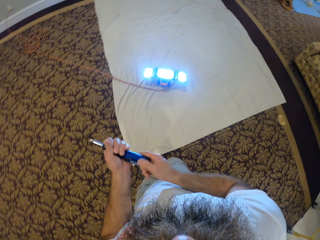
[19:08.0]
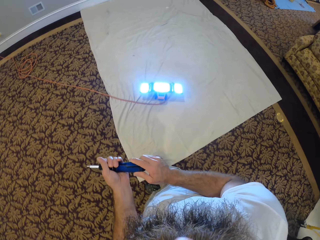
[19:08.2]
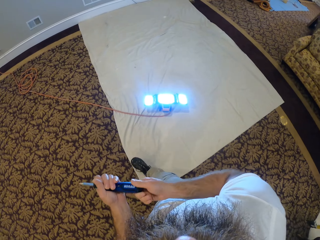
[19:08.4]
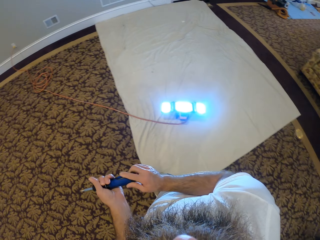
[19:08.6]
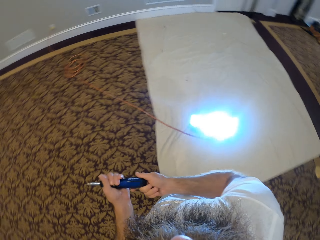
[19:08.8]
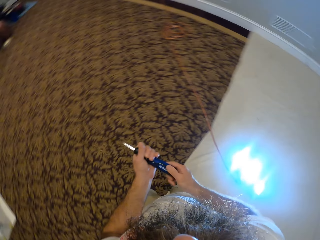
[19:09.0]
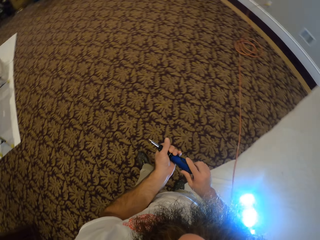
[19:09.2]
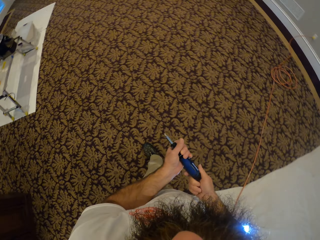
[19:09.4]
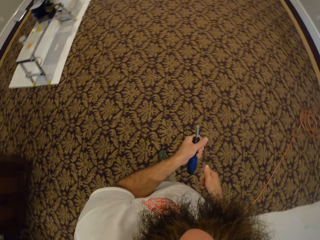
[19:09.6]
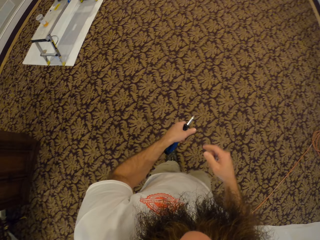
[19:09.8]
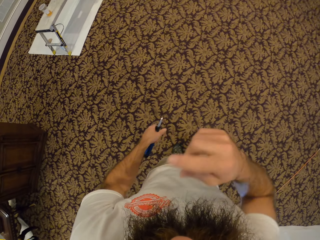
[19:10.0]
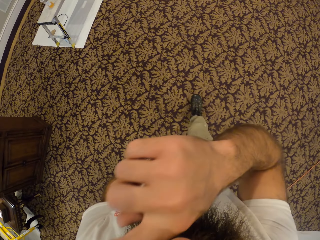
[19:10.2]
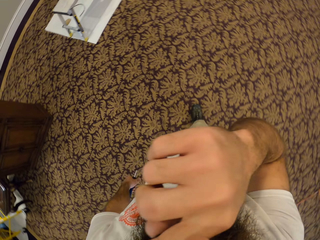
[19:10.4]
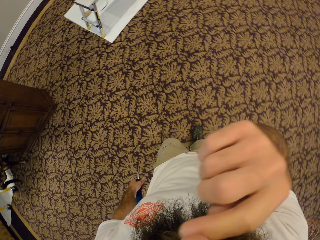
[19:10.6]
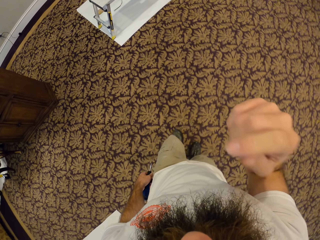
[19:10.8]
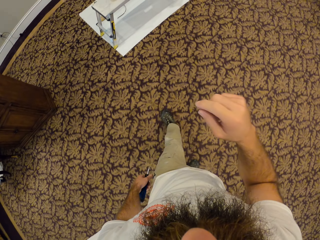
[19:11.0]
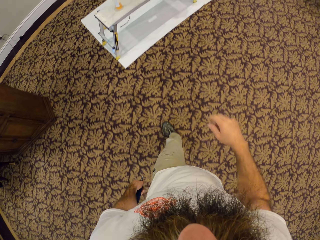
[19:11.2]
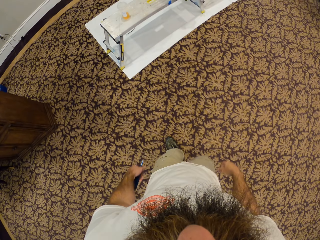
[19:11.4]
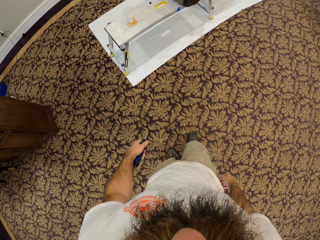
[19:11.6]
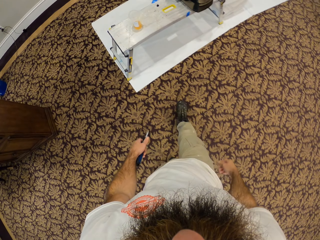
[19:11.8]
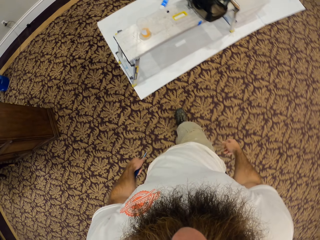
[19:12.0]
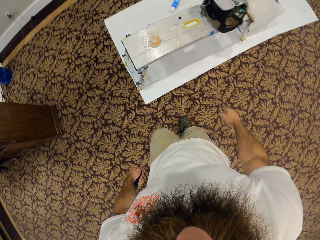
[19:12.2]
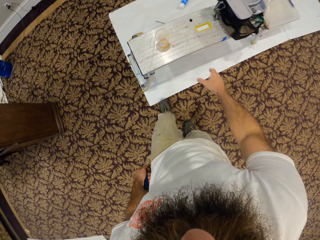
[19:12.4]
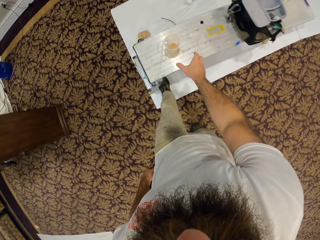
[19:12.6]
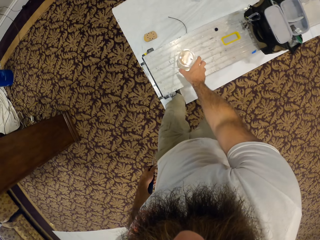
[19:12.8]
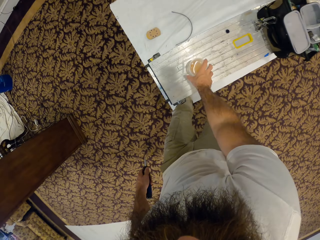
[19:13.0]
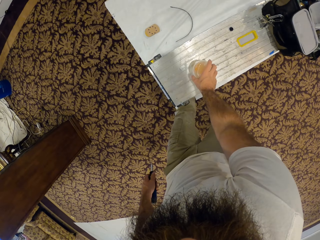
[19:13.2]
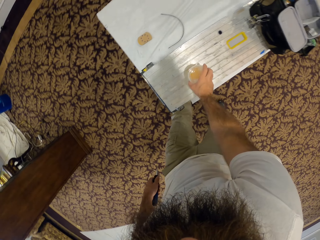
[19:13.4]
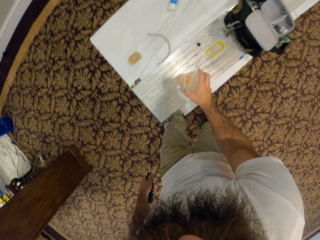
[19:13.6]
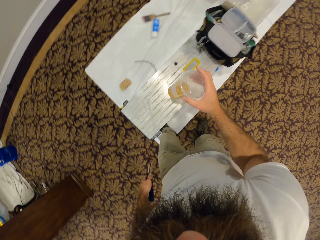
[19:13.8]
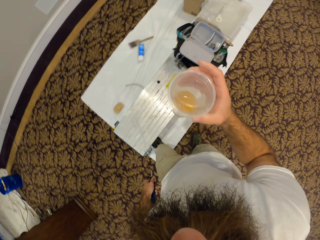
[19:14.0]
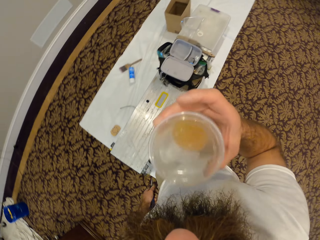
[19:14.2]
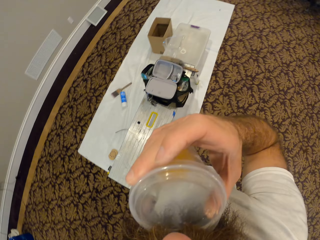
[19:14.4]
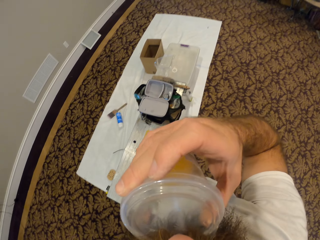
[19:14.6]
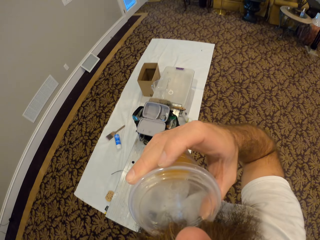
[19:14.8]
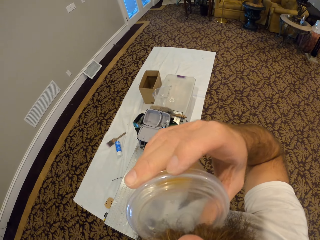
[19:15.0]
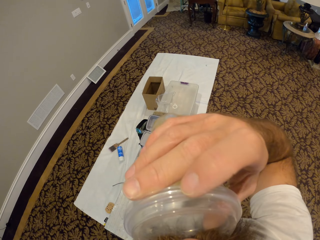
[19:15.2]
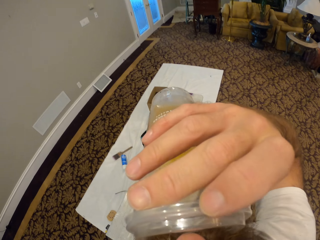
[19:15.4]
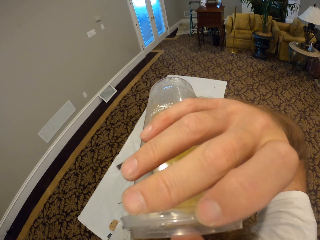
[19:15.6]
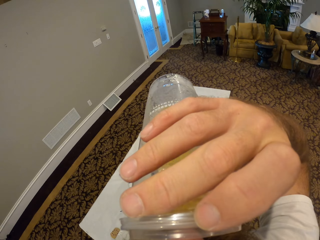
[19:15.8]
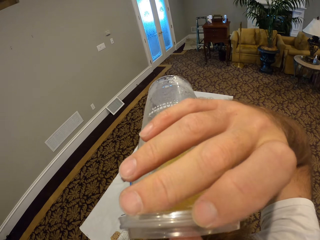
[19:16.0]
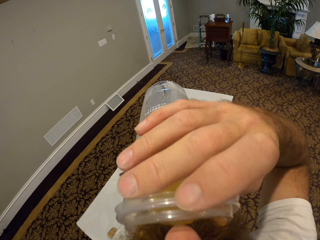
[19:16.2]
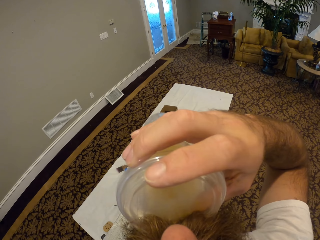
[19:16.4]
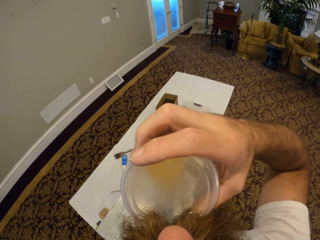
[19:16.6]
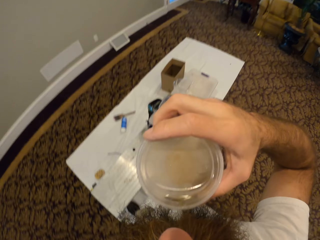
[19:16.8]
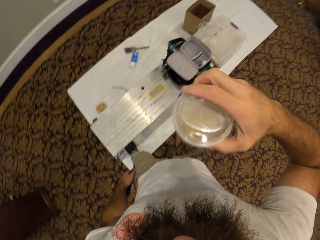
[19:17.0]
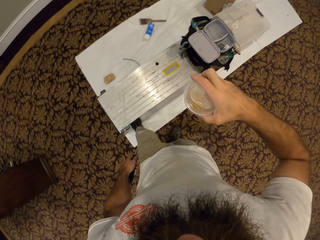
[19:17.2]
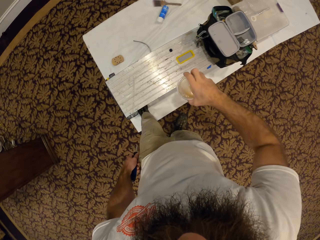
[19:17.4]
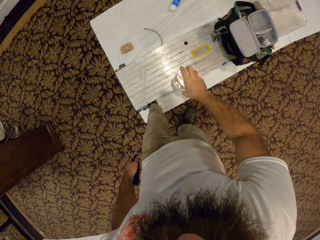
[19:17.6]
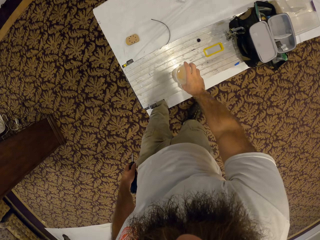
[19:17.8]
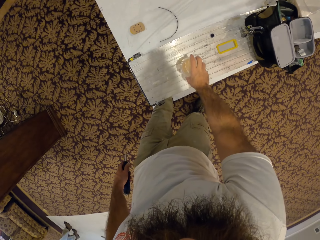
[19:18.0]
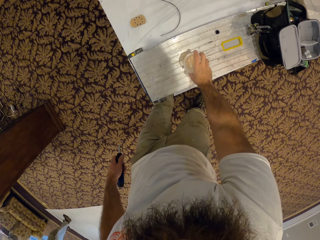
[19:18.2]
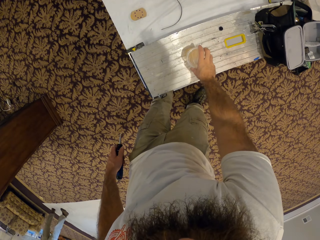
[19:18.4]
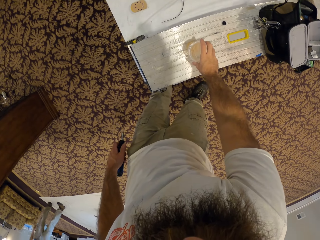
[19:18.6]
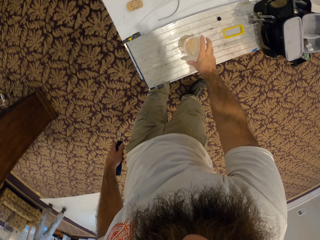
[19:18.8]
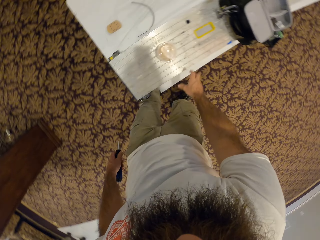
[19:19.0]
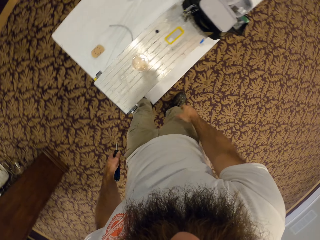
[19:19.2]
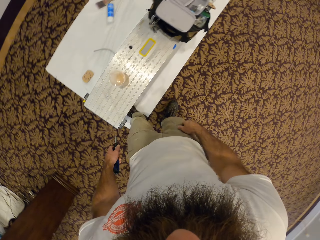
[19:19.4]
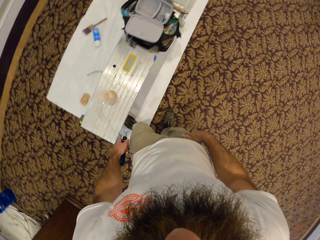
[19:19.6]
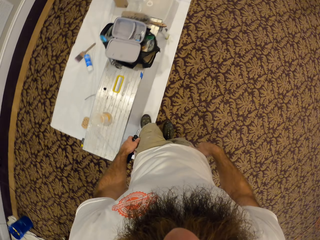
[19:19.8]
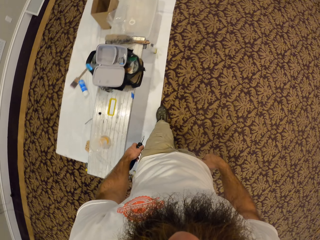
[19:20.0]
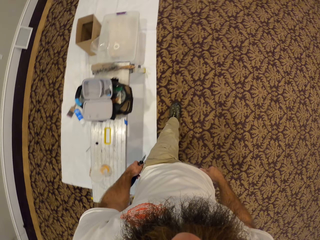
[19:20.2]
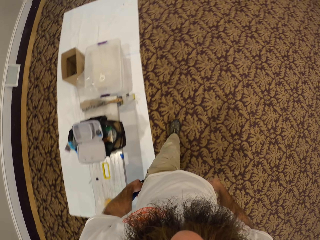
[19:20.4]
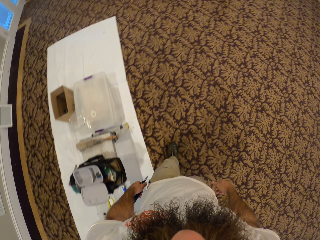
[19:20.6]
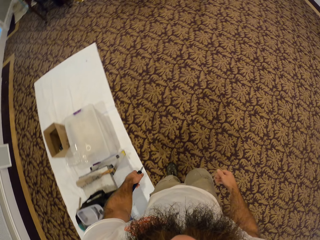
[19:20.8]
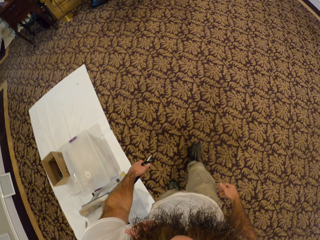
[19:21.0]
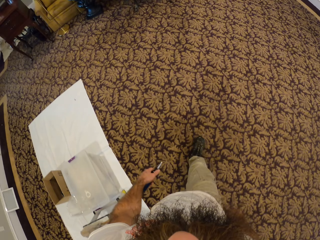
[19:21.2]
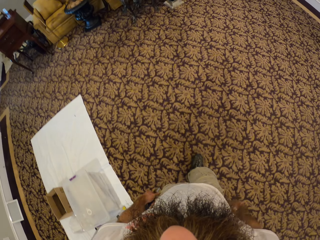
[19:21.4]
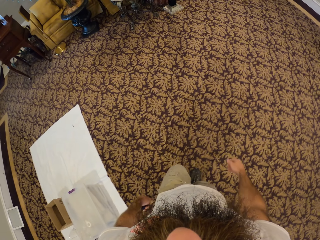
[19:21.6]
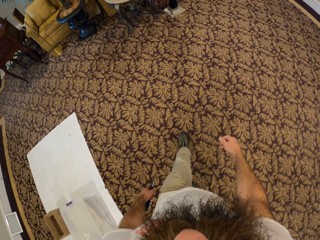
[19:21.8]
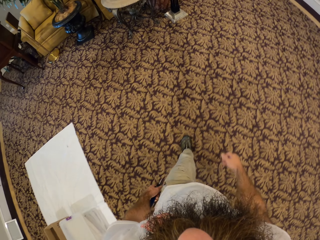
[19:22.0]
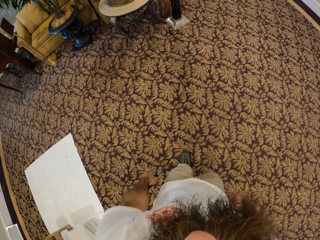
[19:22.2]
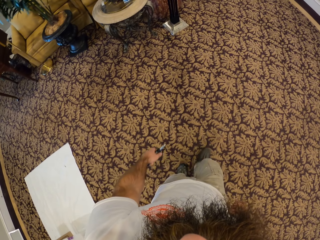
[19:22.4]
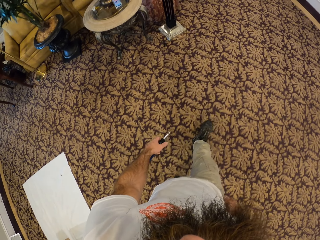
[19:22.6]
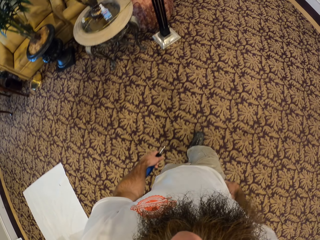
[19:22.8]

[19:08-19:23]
The camera wearer plays with the screwdriver. He rolls the screwdriver in his hands. He touches his face with his right hand. He wipes the face. He walks around the room. He carries a cup from the table with his right hand. He drinks from the cup in his right hand. He drops the cup on the table. He walks around the room.

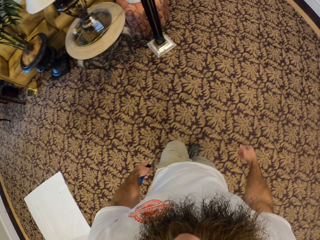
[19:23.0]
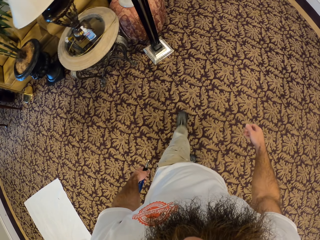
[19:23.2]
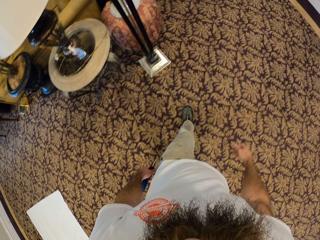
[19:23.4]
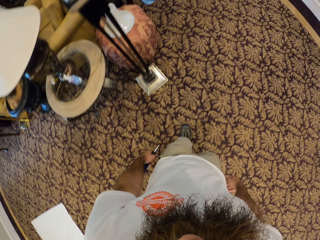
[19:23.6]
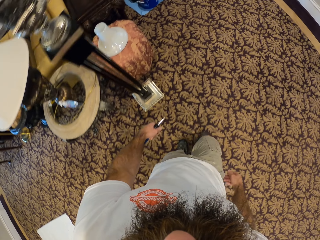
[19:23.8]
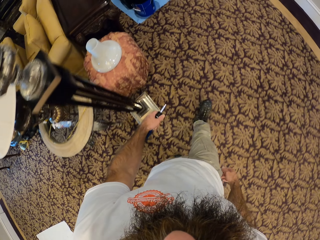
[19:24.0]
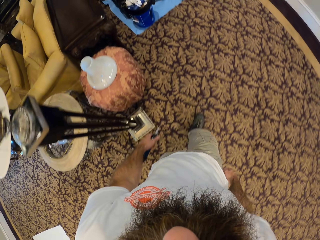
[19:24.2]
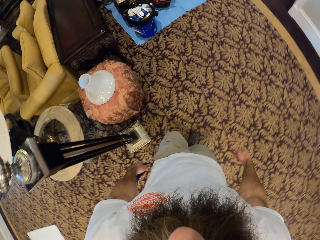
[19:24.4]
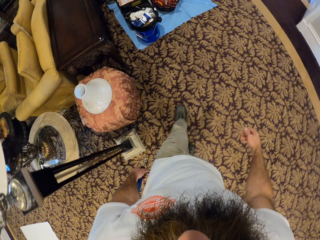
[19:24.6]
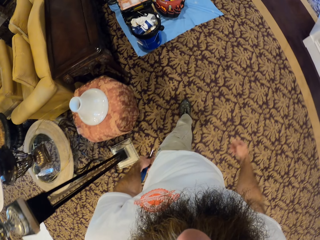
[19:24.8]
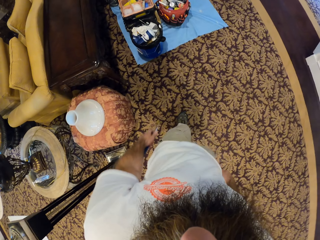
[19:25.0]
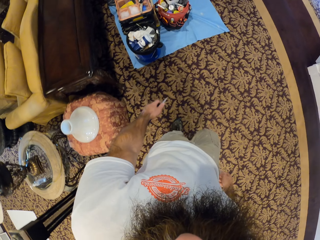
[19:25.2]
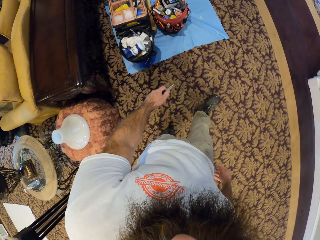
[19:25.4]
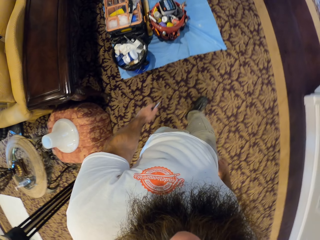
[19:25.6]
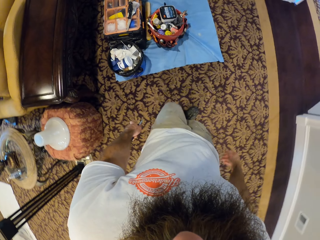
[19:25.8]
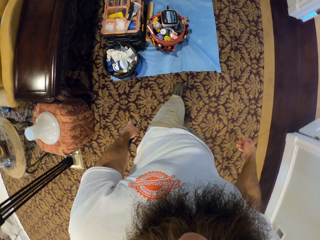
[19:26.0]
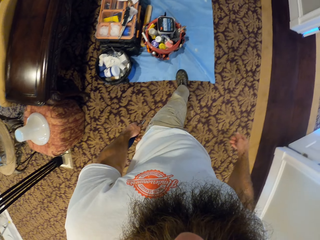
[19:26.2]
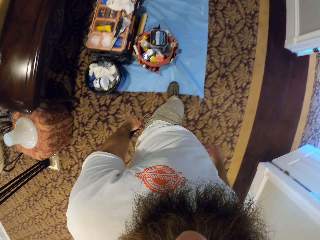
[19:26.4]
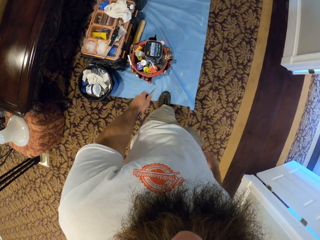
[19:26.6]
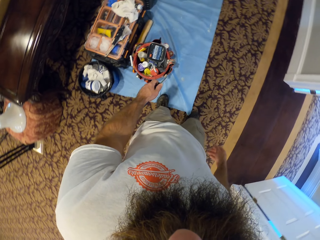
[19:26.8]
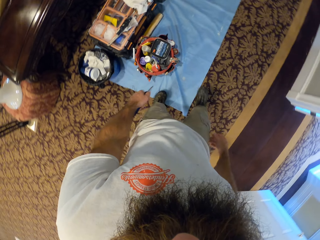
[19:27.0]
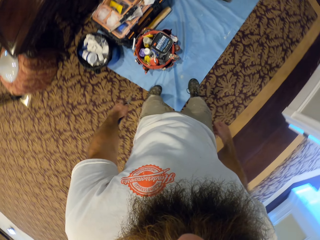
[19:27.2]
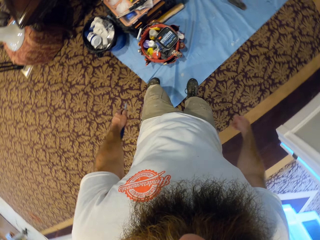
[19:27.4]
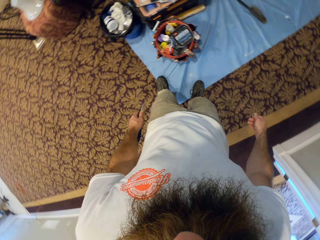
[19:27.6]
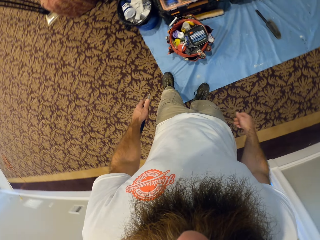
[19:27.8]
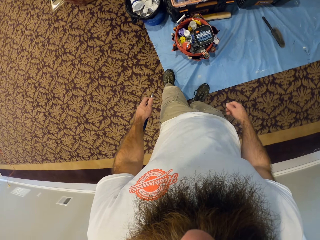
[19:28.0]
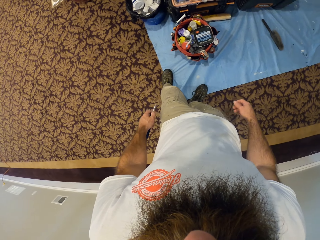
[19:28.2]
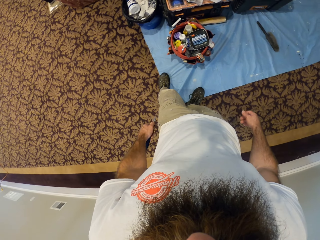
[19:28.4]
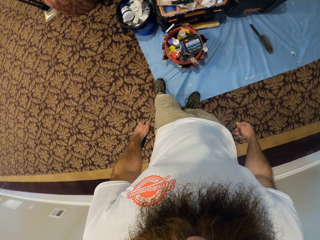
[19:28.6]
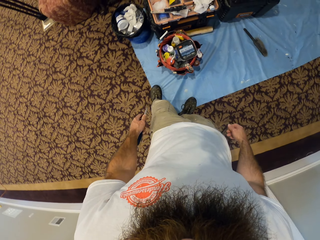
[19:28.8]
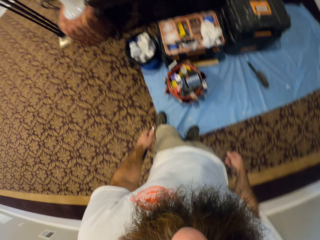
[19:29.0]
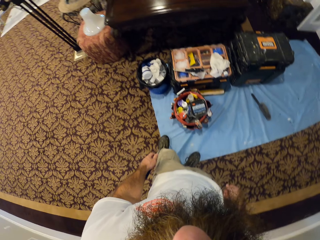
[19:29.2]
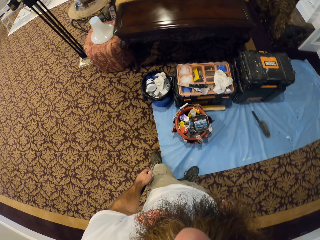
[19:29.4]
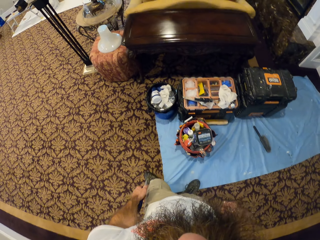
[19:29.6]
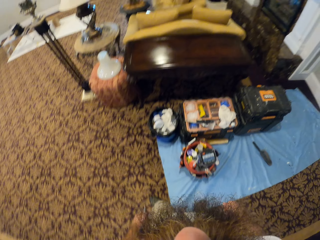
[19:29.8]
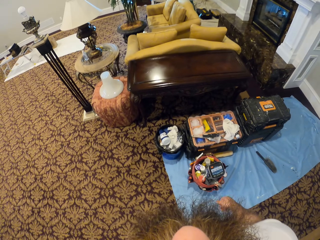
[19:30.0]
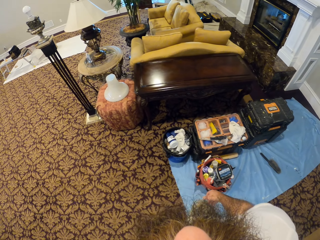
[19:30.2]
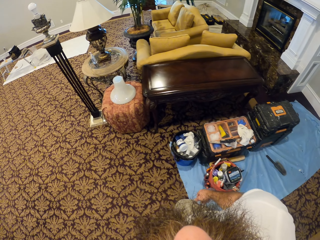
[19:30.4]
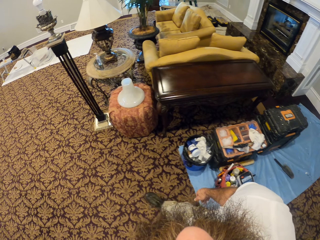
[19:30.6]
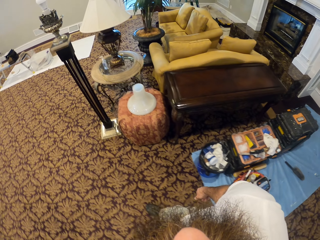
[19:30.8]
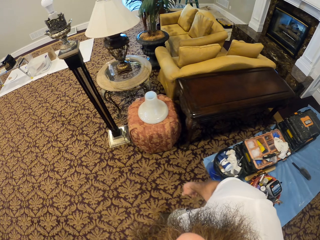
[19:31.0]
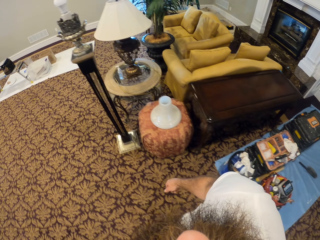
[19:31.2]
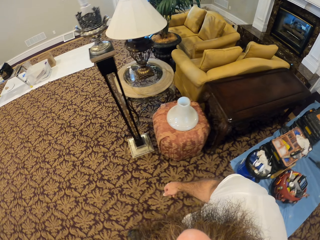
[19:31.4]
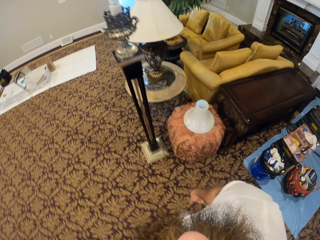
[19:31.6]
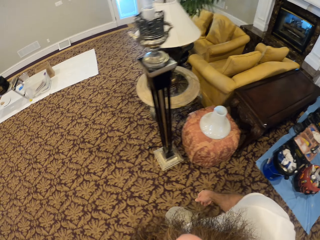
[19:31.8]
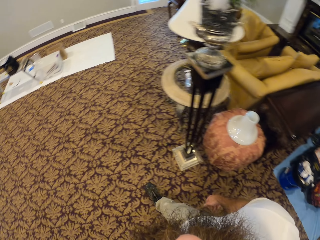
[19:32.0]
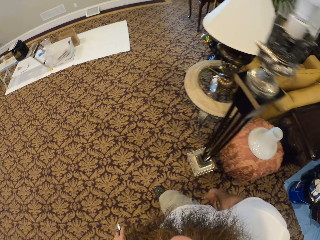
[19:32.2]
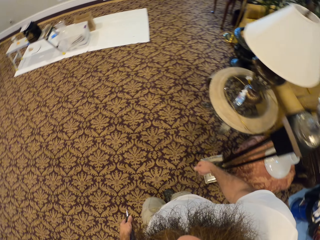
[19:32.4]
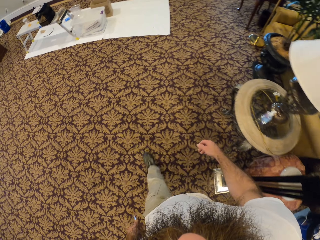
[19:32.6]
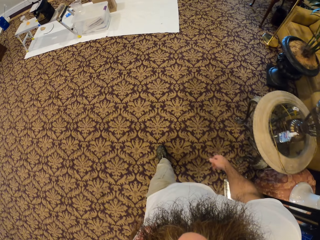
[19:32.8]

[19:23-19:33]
The camera wearer stares at the baskets. They walk around the room.
